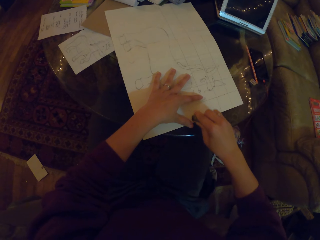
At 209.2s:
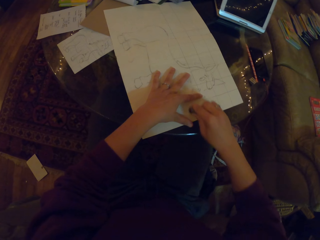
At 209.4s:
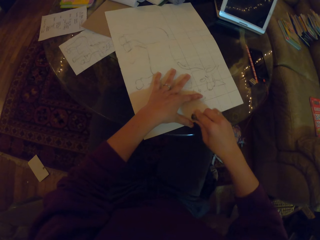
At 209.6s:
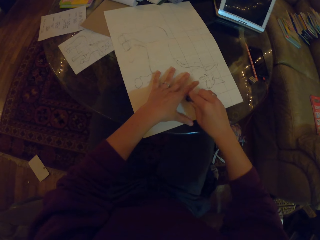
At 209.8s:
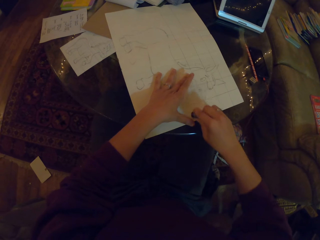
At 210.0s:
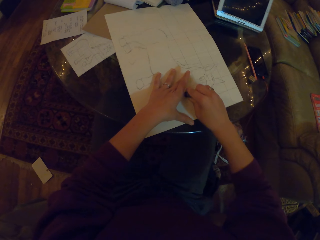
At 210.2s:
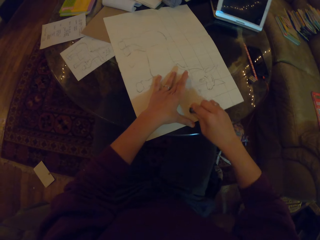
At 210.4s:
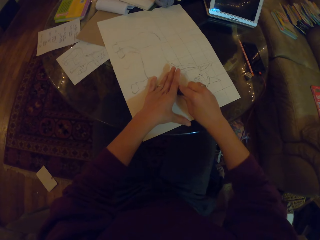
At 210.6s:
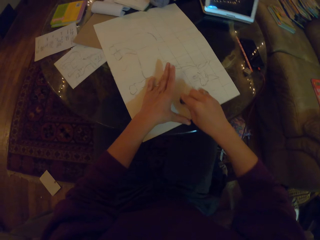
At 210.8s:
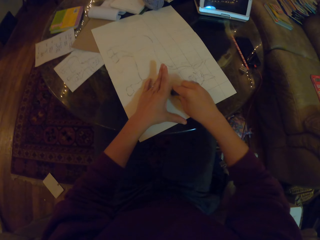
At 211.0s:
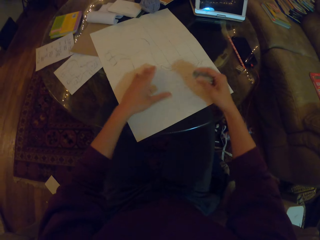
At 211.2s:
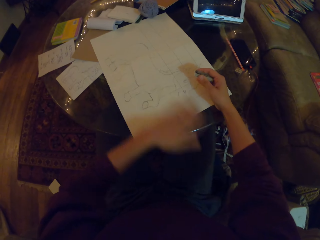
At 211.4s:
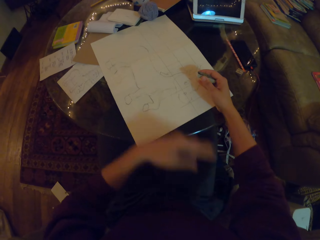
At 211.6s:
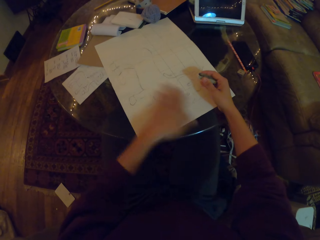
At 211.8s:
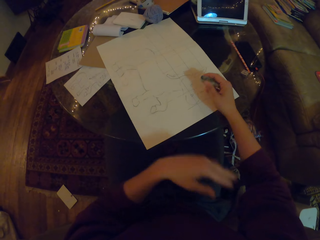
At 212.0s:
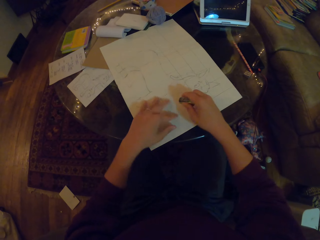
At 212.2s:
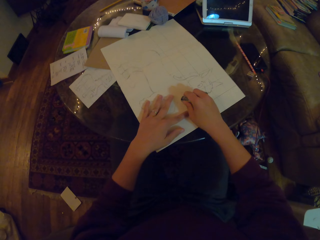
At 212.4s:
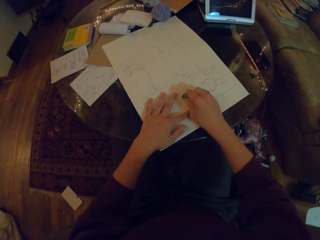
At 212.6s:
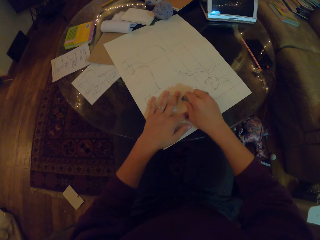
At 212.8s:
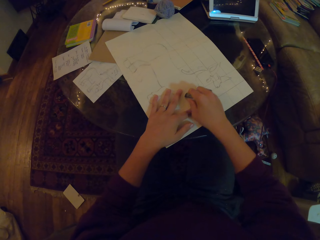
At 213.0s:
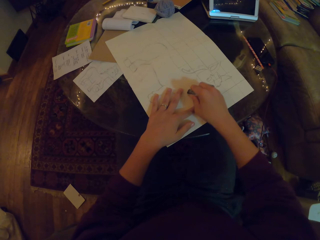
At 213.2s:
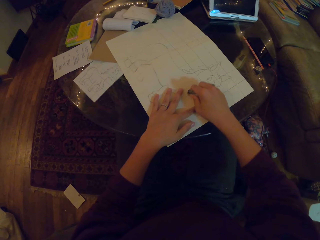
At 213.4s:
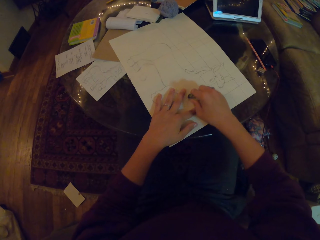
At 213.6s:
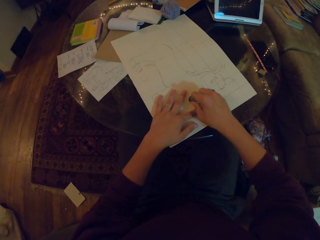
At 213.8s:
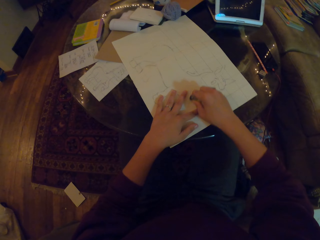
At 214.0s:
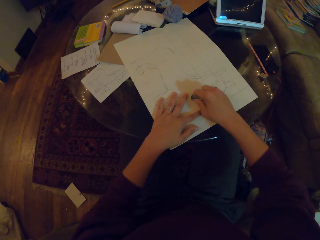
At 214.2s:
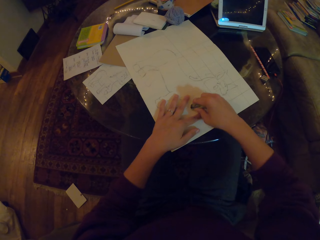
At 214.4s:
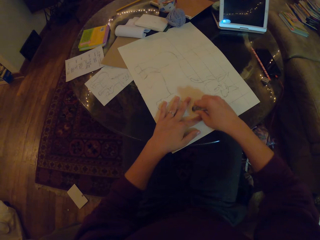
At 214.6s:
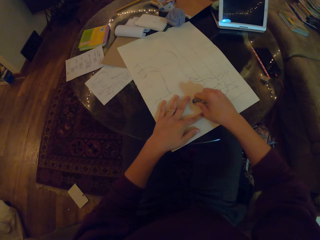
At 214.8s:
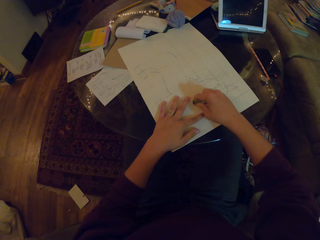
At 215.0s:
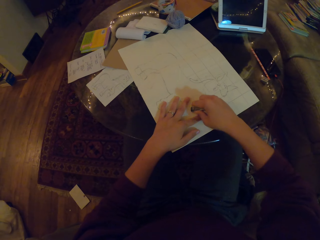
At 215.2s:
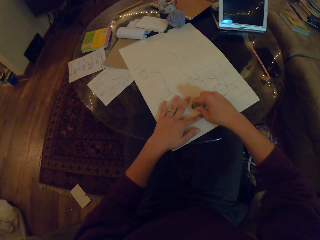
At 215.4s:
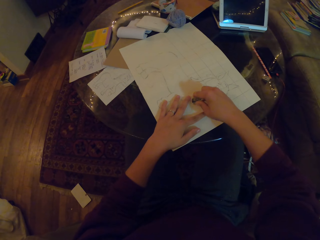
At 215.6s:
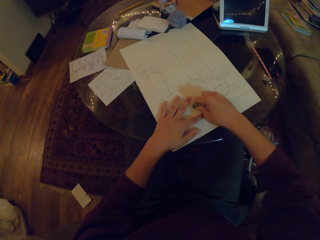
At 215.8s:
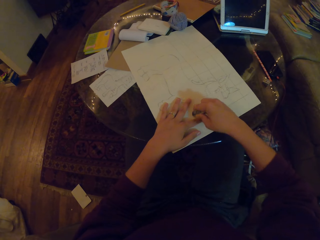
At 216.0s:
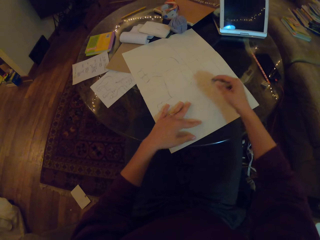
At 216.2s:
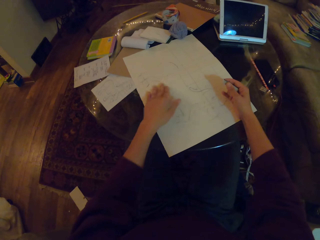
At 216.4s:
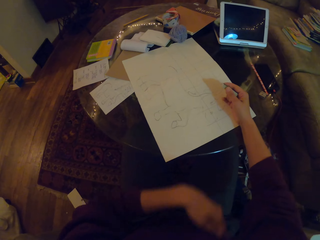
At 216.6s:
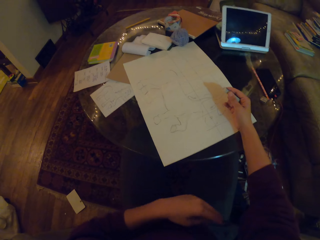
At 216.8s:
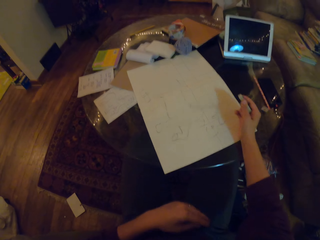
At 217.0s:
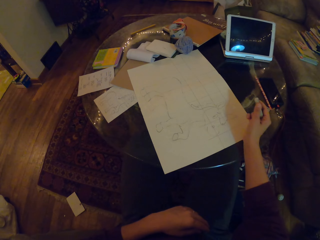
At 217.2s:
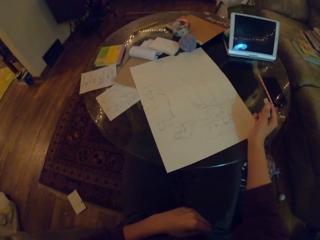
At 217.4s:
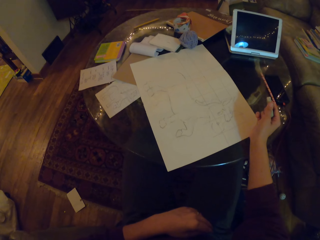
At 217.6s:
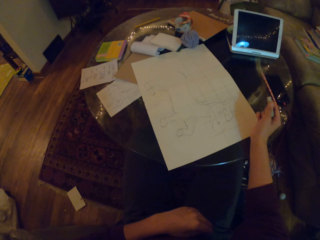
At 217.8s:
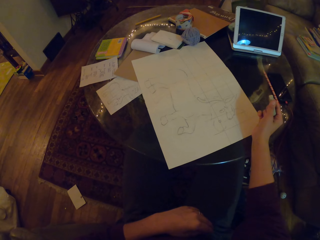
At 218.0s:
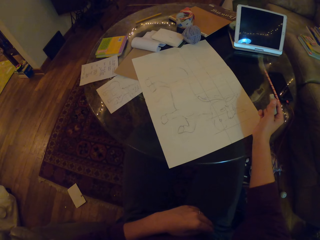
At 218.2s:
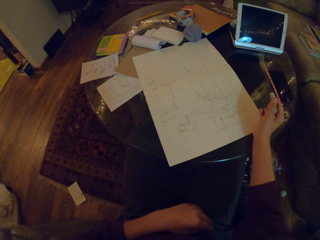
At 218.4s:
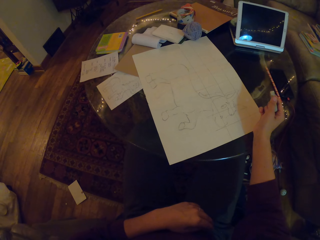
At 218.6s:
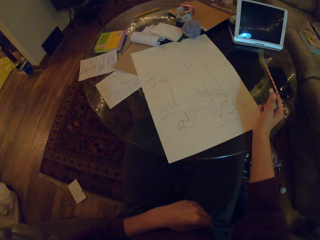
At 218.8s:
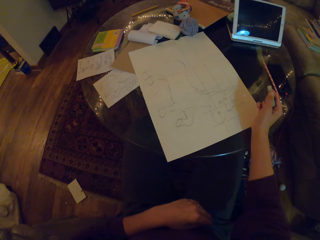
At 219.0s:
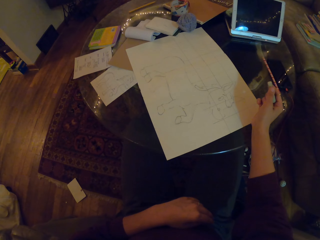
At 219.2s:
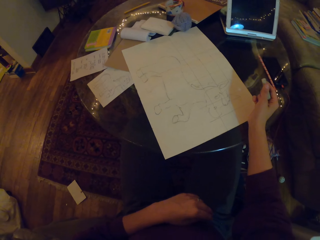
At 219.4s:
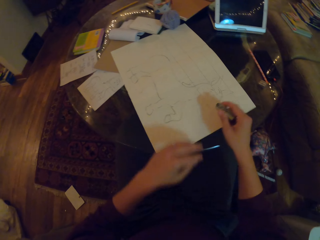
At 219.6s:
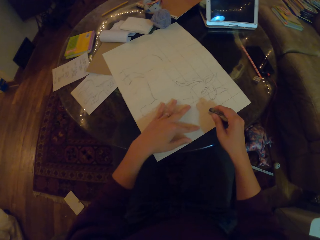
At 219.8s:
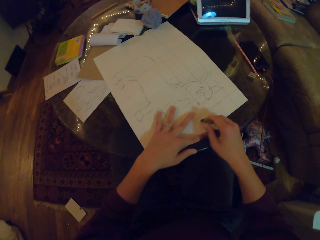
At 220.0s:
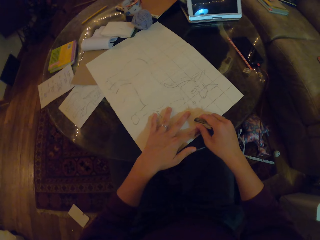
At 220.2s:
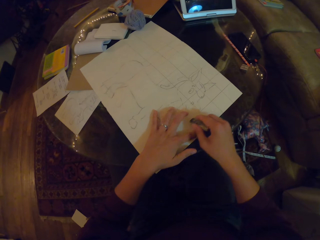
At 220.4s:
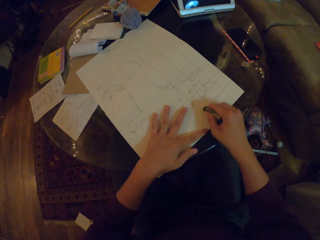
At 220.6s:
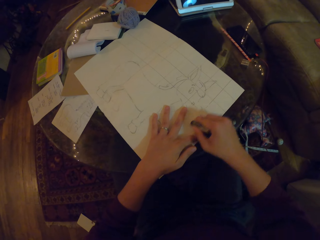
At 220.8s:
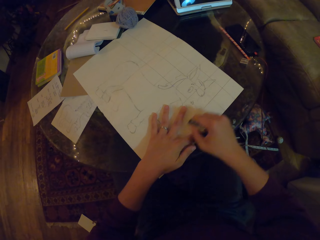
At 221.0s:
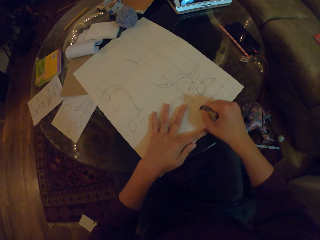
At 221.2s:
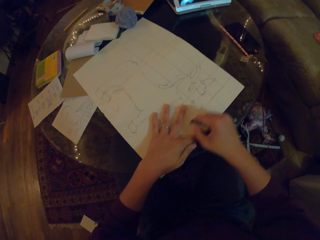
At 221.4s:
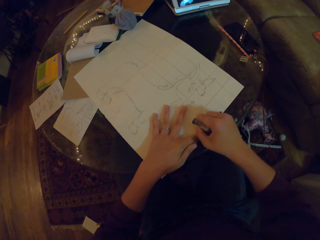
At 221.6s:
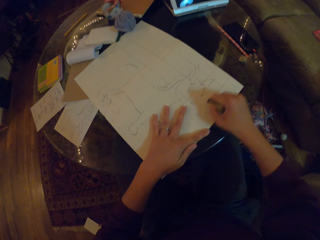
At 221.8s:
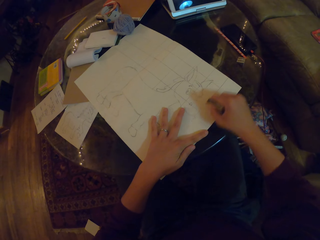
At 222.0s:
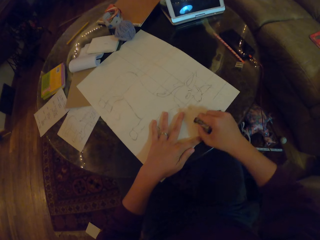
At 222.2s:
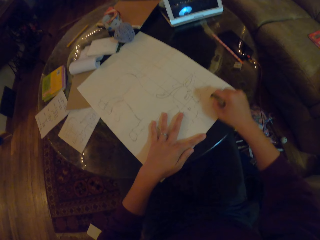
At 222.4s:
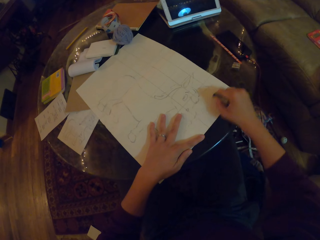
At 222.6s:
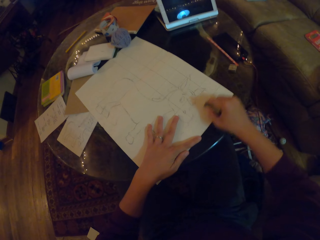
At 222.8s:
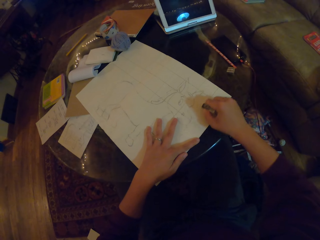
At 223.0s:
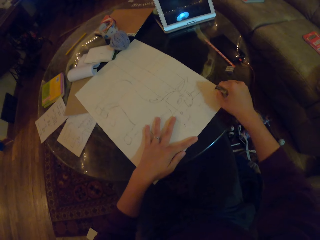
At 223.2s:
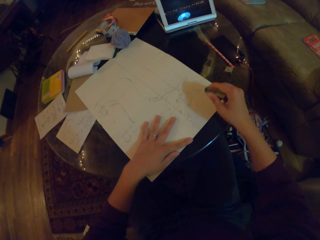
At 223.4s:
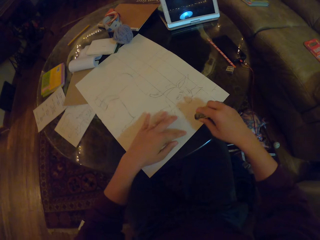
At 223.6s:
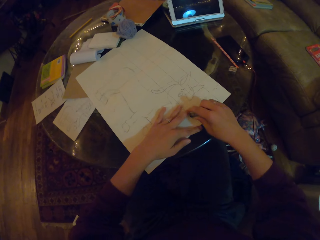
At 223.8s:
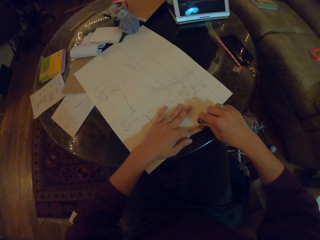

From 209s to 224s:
The camera wearer wipes the rubber dirt. They rub the drawing. They look at the drawing. They rub the drawing.

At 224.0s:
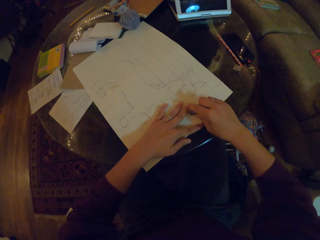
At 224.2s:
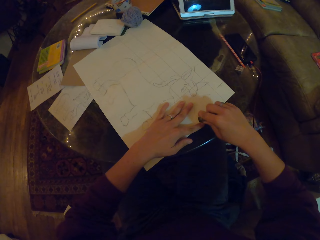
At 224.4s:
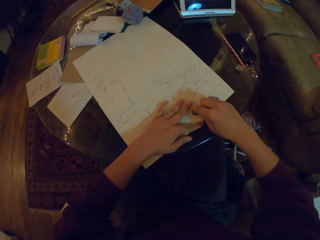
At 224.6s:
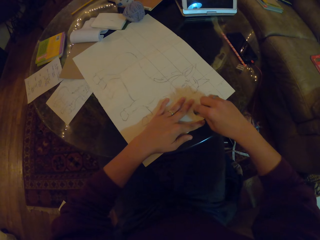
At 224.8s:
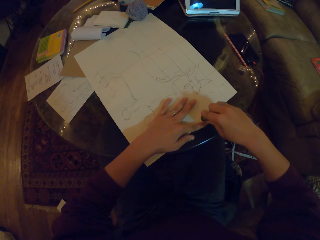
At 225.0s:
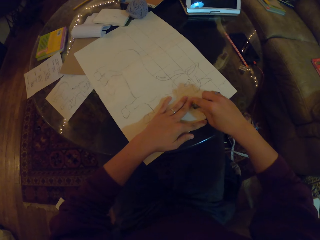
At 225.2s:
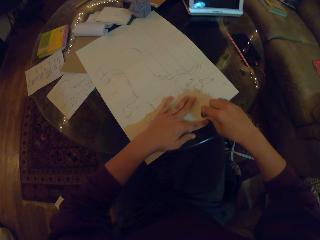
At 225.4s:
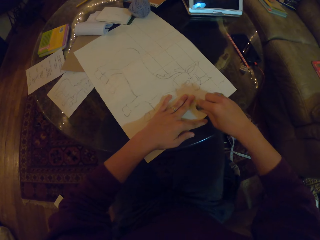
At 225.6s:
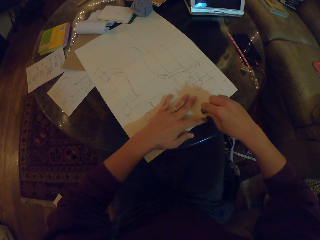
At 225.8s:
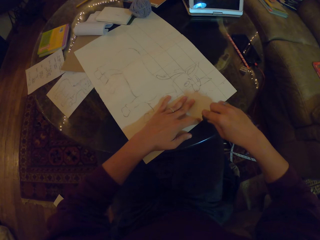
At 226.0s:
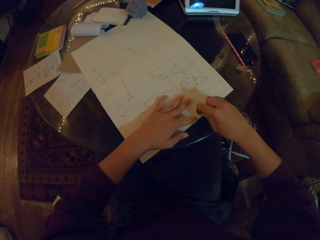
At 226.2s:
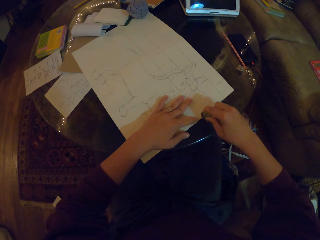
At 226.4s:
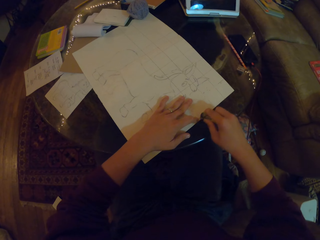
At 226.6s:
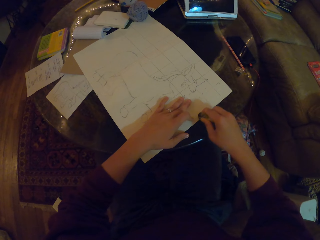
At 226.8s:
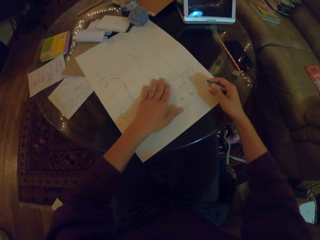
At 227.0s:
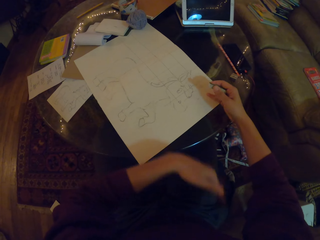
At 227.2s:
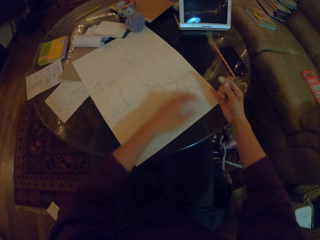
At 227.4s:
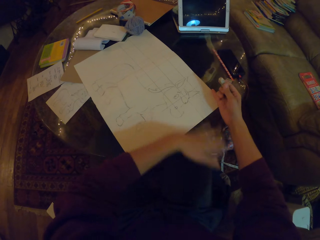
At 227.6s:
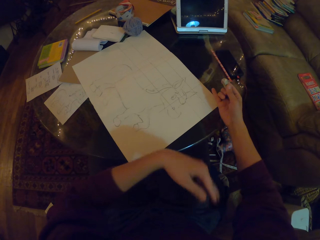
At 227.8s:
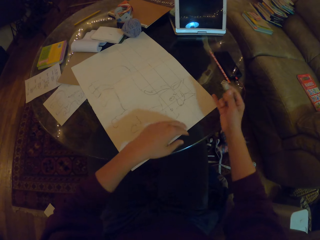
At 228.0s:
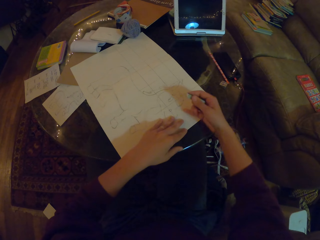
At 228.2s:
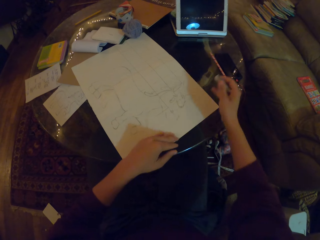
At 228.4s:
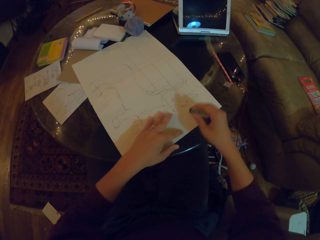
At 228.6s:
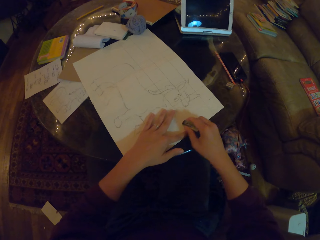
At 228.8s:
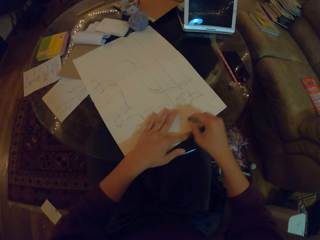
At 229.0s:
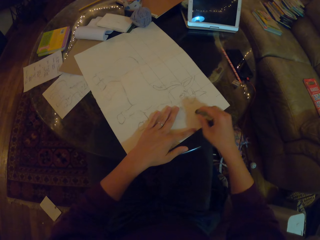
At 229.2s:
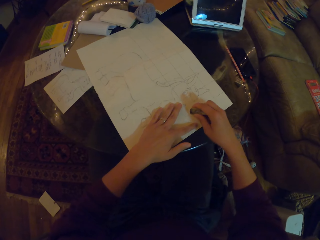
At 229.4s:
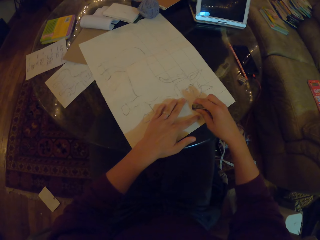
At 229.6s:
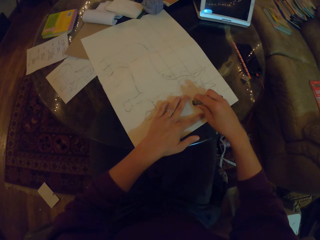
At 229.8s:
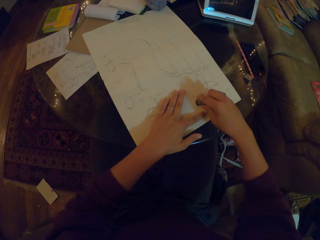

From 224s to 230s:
The camera wearer wipes the rubber dirt.
